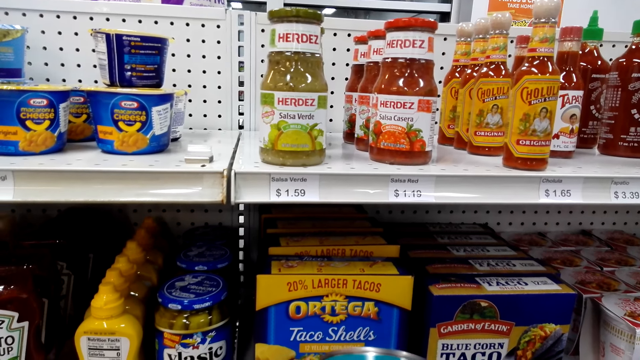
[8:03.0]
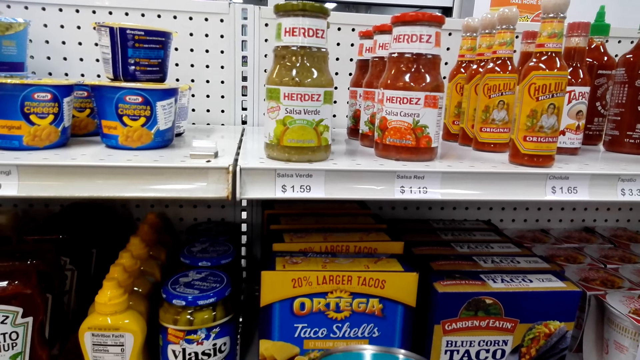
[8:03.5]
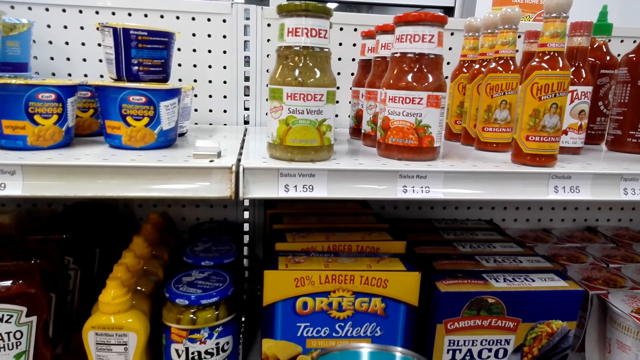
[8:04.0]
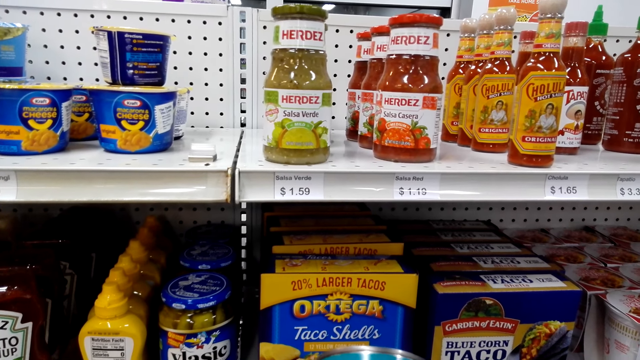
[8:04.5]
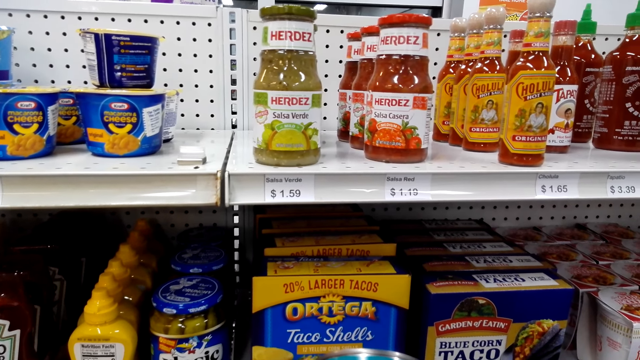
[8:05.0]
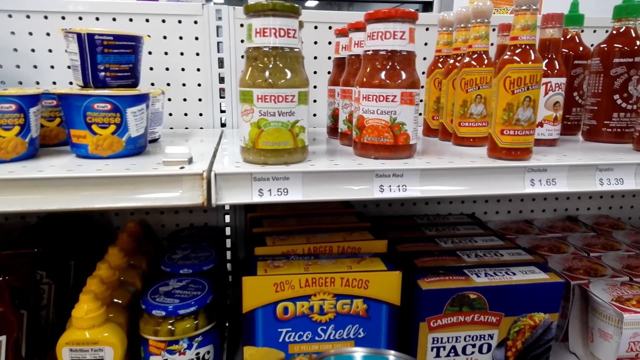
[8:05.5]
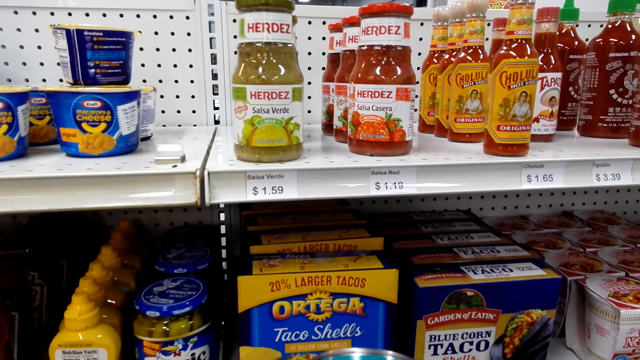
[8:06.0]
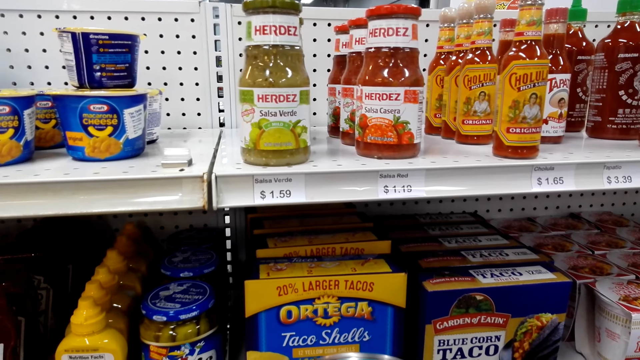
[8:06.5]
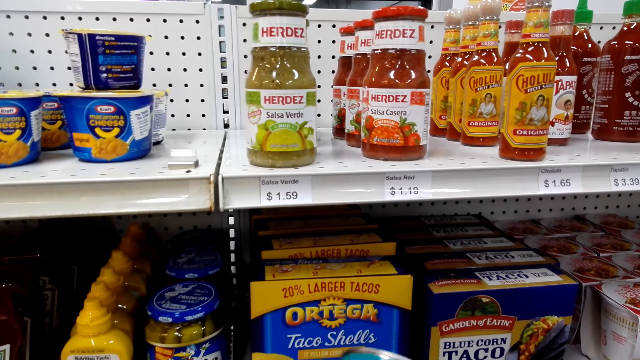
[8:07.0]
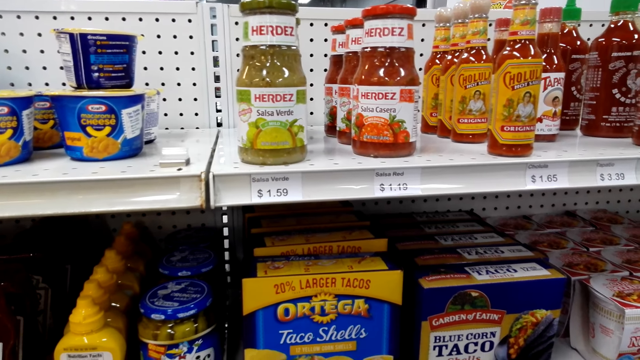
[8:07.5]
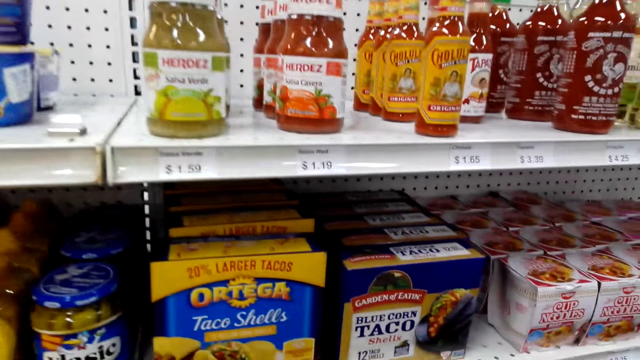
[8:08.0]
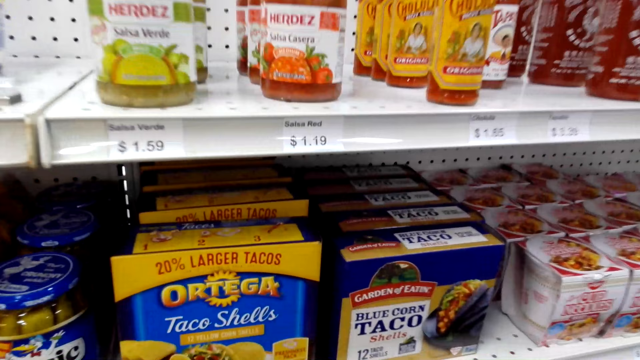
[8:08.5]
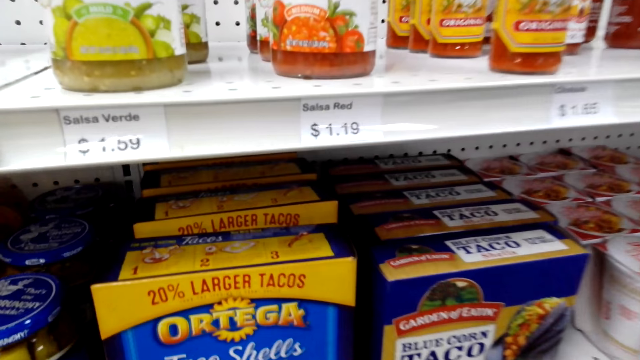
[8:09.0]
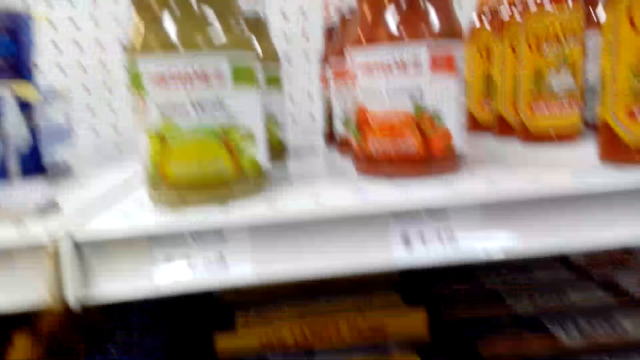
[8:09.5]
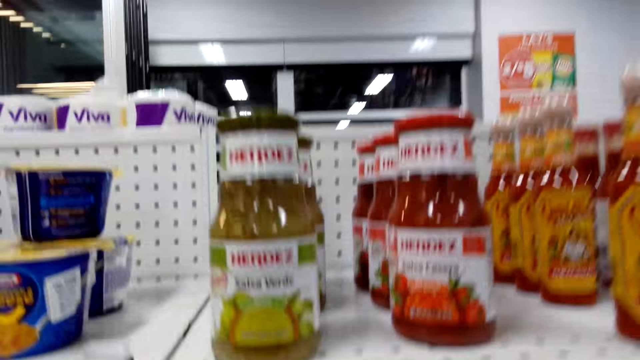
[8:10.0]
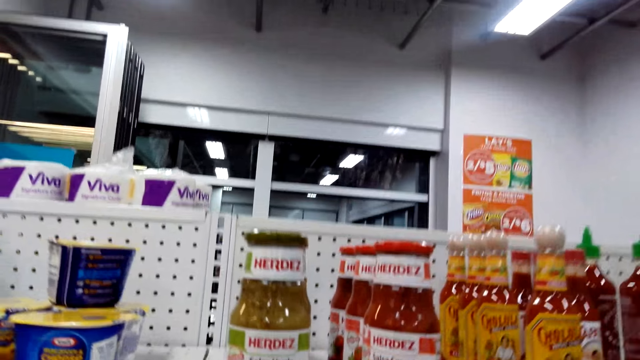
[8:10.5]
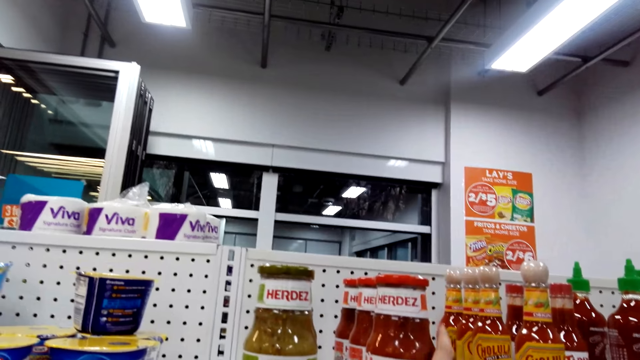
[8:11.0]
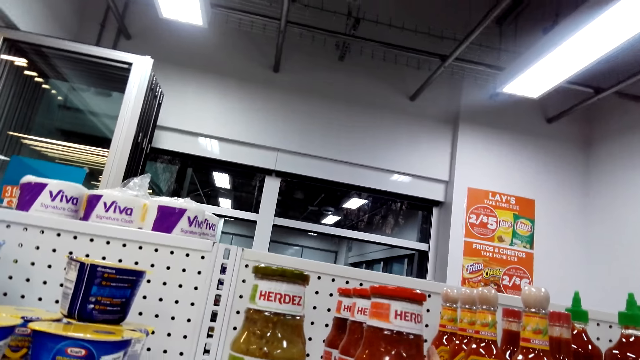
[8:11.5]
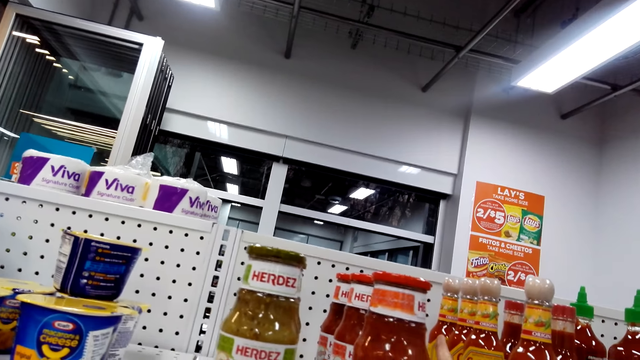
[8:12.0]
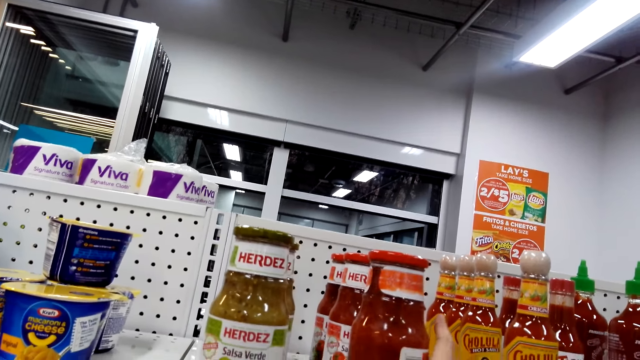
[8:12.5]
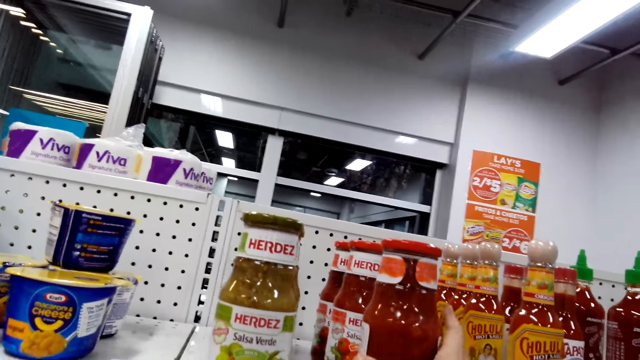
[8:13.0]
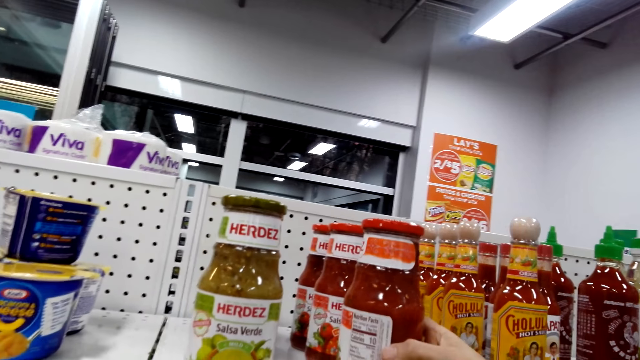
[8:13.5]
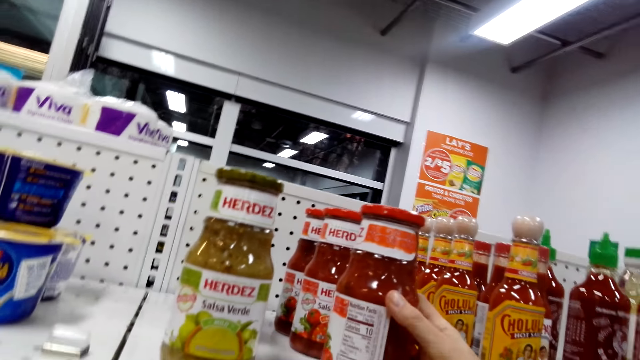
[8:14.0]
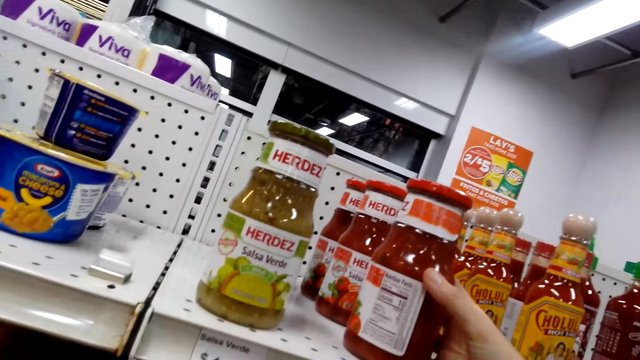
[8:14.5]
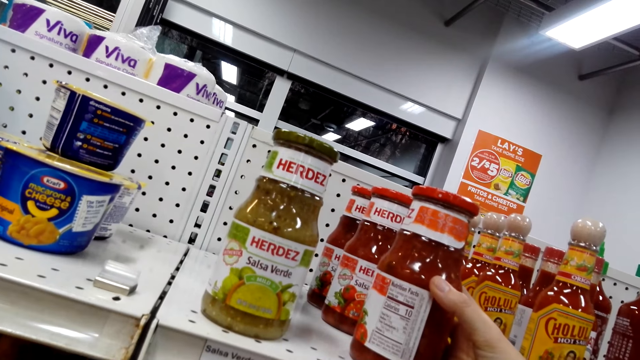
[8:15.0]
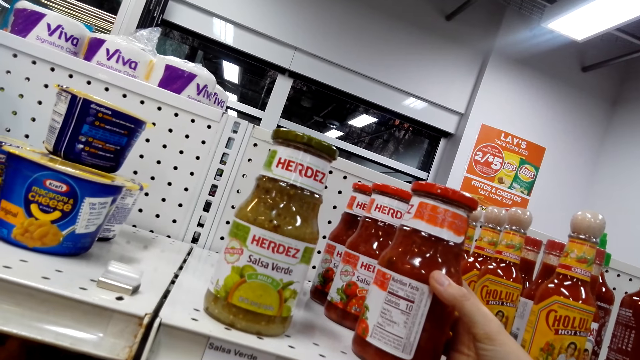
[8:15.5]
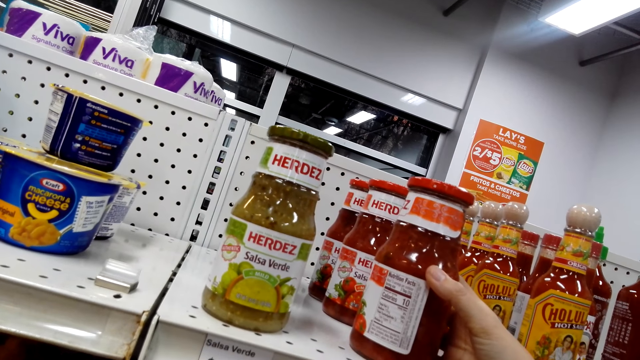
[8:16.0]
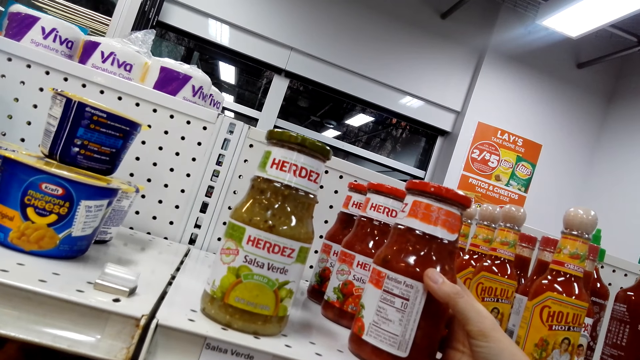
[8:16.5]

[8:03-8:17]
The camera wearer rotates the sauce. They touch the sauce.

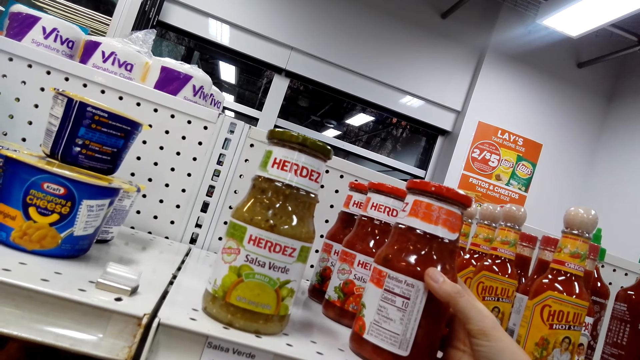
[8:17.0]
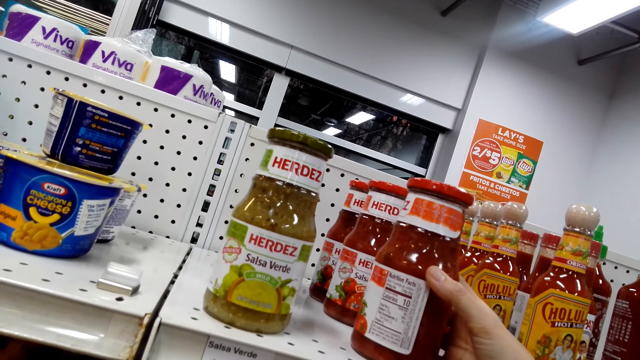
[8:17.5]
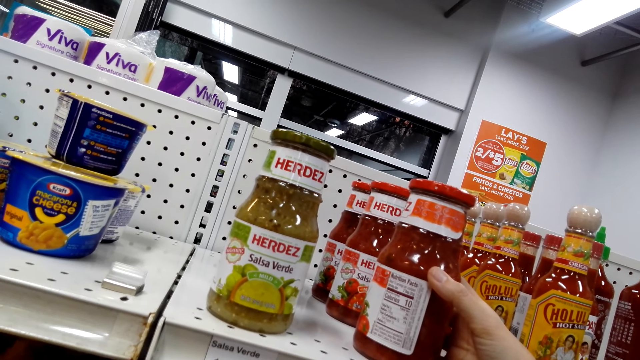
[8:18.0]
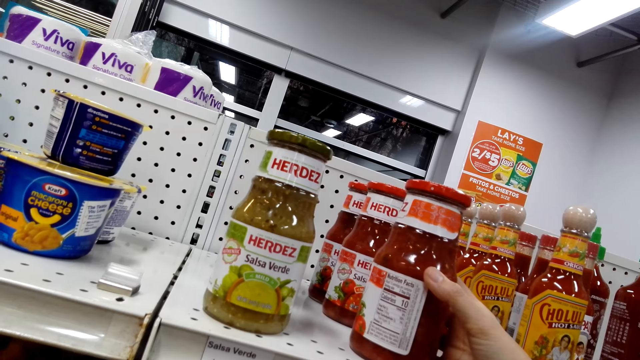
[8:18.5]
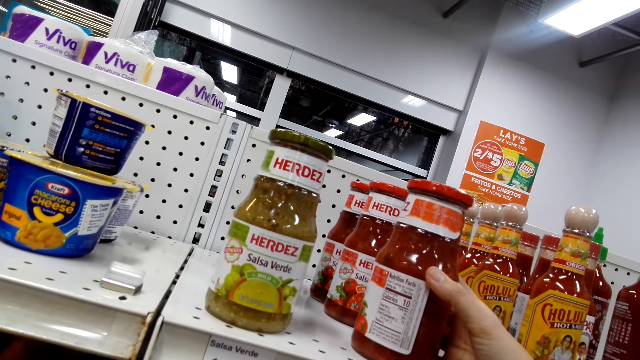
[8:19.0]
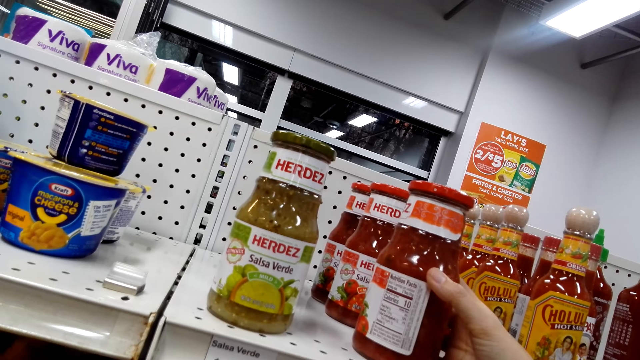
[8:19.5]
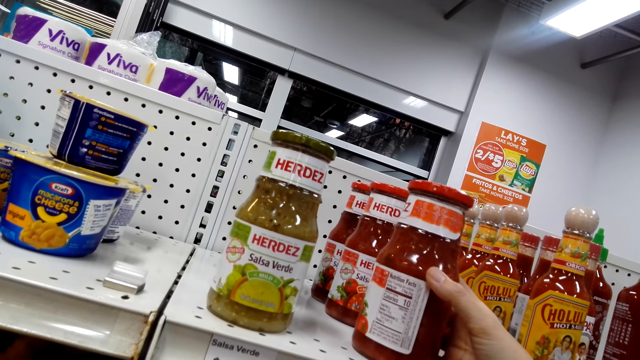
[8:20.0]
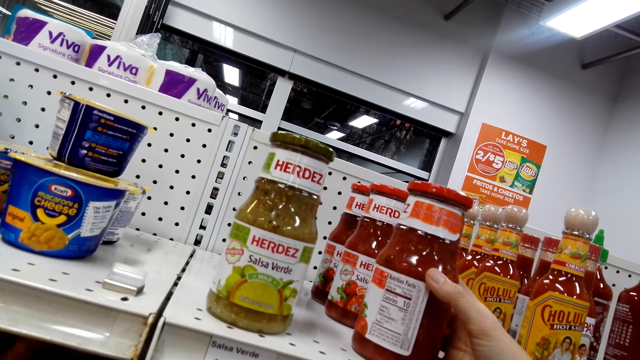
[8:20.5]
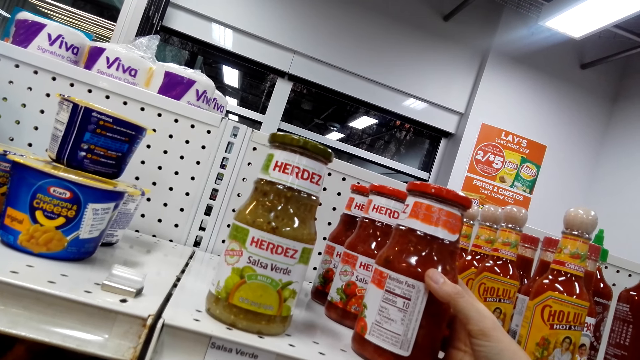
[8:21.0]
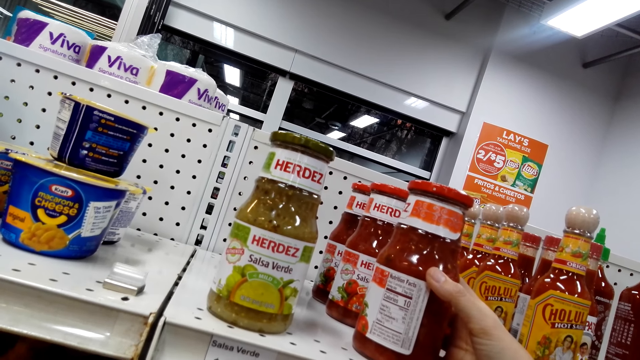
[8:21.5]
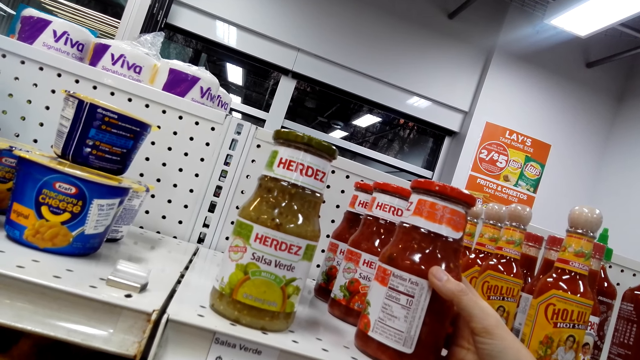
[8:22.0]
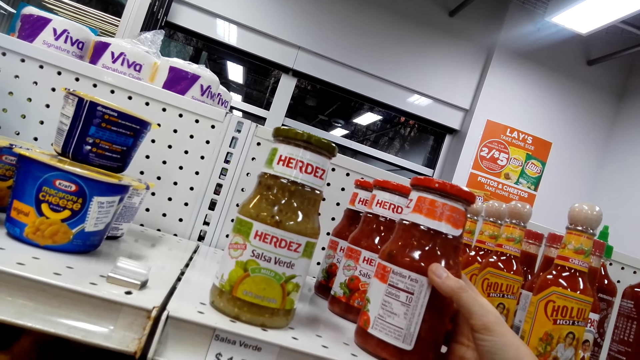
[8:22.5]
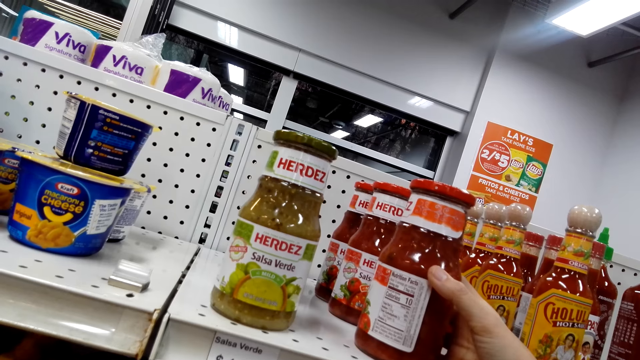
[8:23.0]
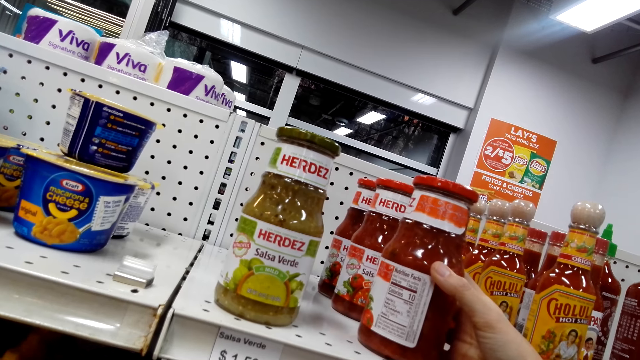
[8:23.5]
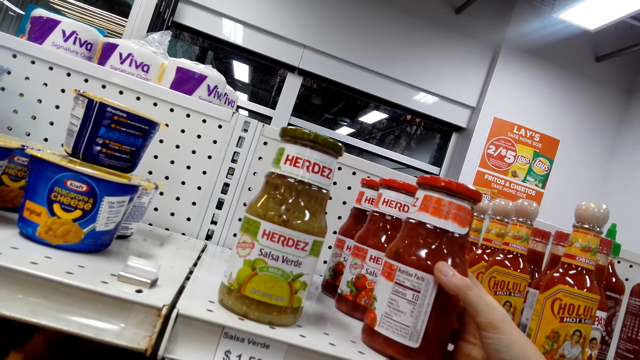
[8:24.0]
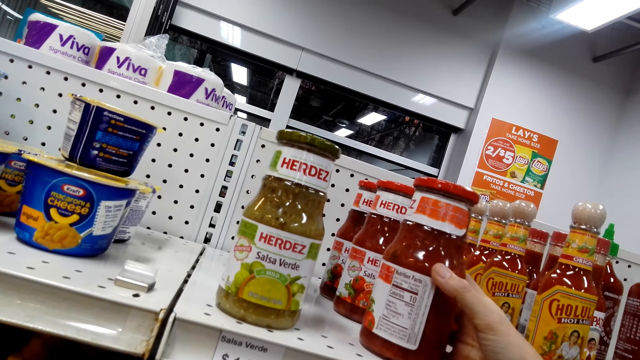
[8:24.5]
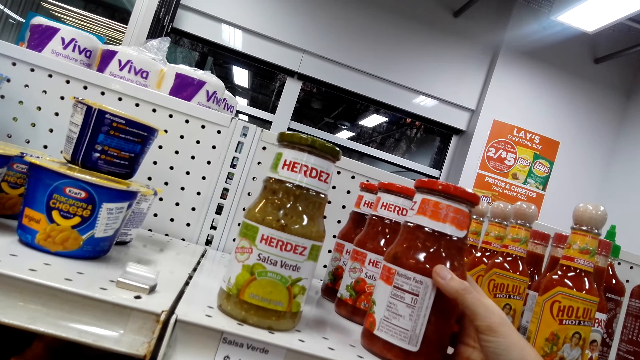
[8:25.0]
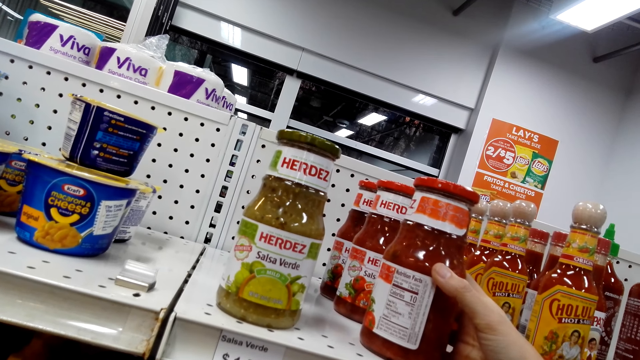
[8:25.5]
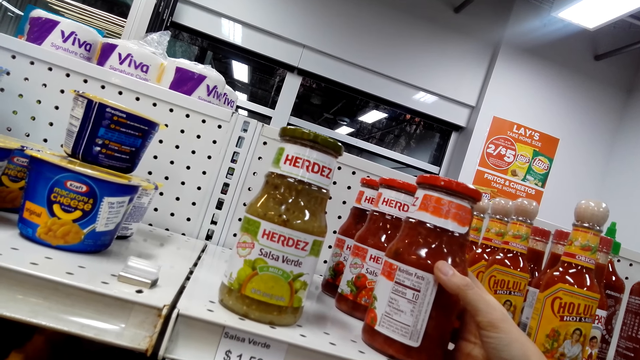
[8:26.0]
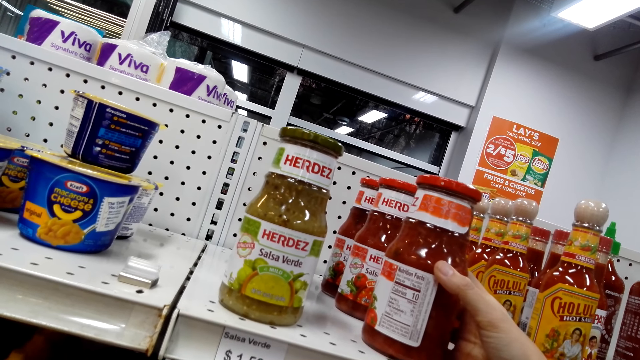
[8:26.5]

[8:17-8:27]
The camera wearer holds the sauce.
